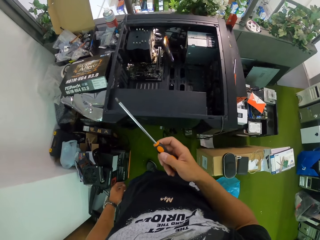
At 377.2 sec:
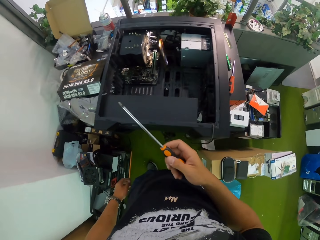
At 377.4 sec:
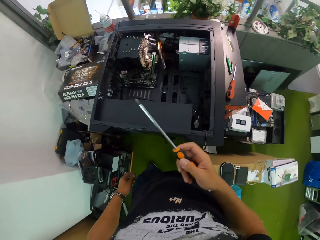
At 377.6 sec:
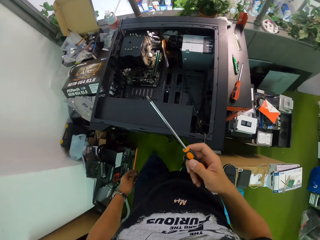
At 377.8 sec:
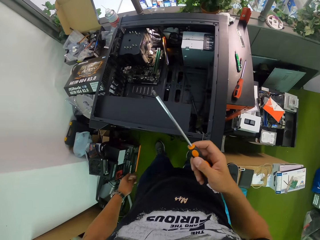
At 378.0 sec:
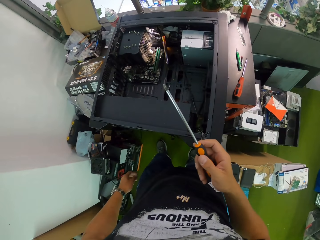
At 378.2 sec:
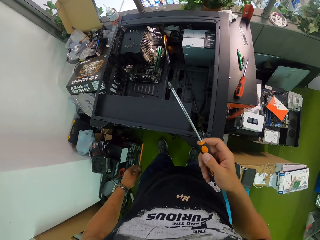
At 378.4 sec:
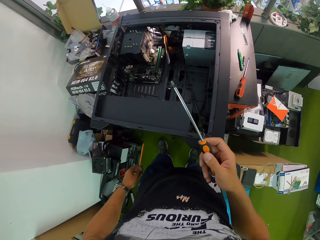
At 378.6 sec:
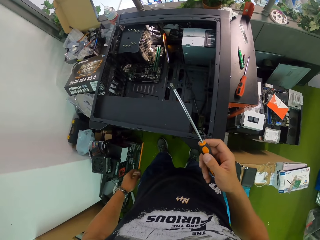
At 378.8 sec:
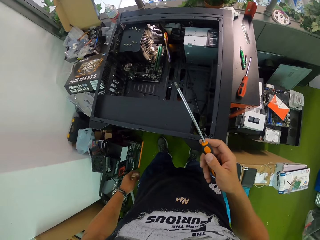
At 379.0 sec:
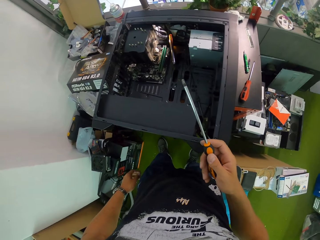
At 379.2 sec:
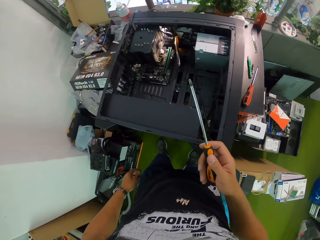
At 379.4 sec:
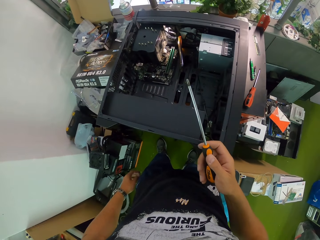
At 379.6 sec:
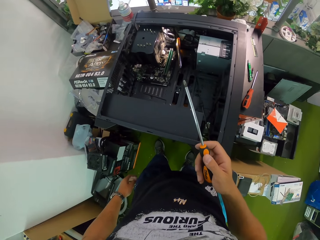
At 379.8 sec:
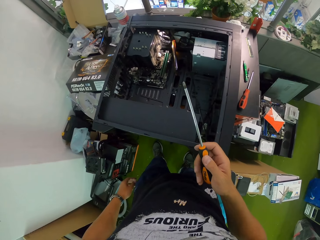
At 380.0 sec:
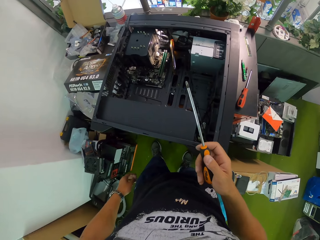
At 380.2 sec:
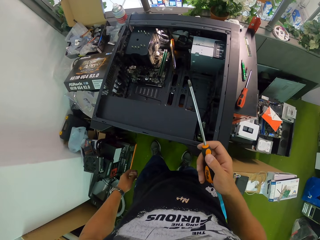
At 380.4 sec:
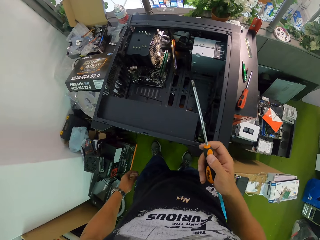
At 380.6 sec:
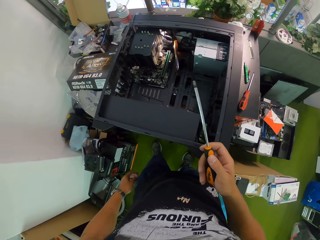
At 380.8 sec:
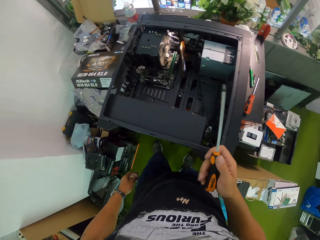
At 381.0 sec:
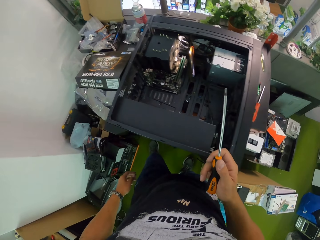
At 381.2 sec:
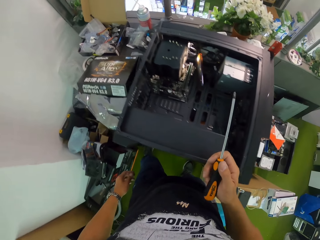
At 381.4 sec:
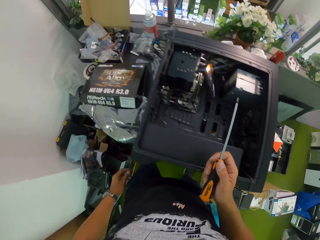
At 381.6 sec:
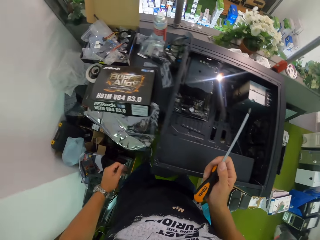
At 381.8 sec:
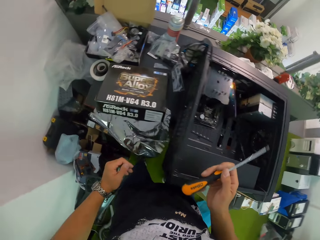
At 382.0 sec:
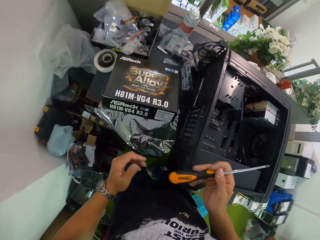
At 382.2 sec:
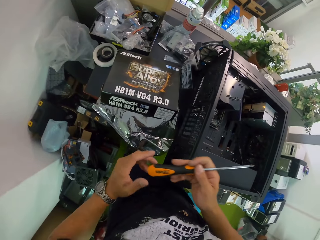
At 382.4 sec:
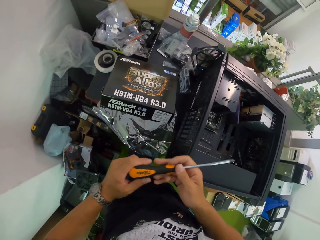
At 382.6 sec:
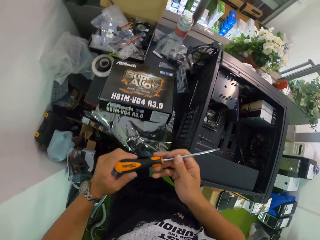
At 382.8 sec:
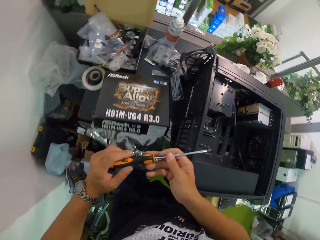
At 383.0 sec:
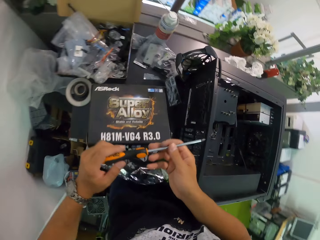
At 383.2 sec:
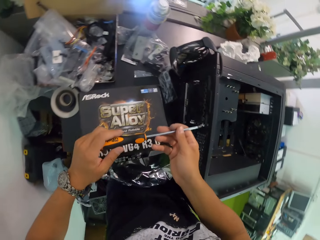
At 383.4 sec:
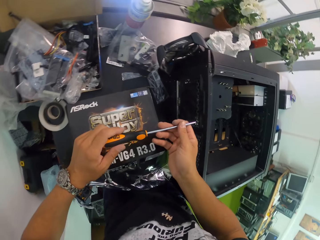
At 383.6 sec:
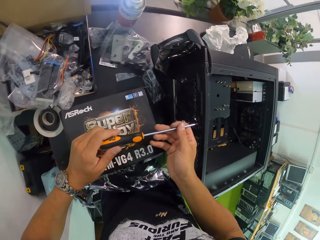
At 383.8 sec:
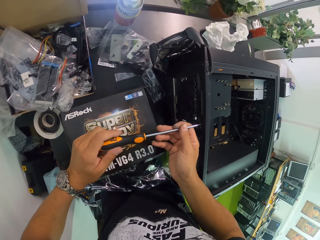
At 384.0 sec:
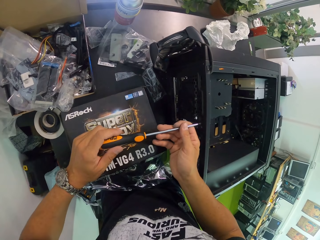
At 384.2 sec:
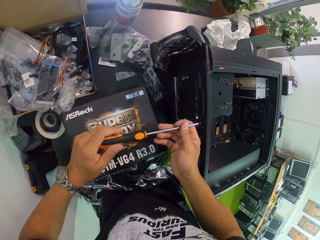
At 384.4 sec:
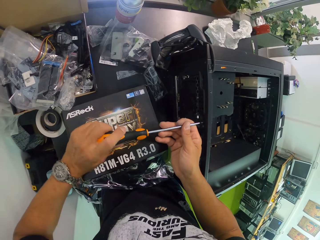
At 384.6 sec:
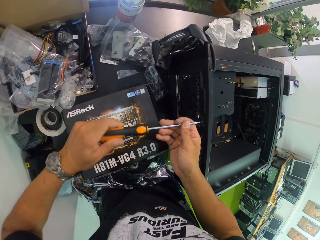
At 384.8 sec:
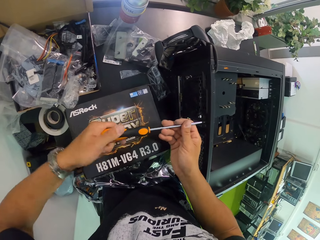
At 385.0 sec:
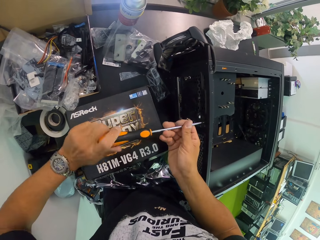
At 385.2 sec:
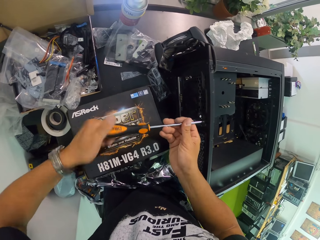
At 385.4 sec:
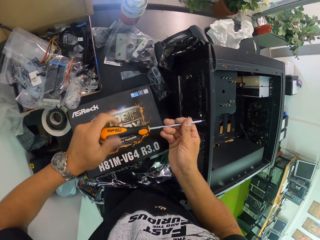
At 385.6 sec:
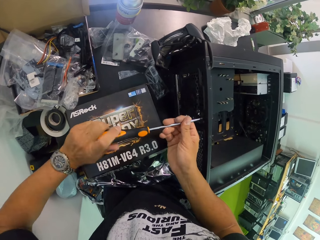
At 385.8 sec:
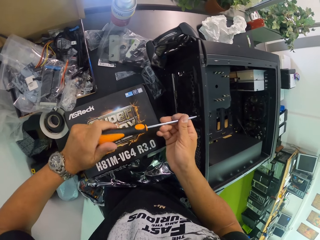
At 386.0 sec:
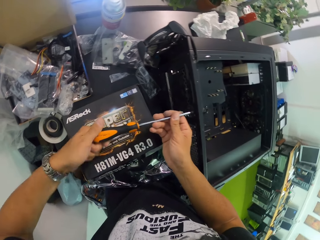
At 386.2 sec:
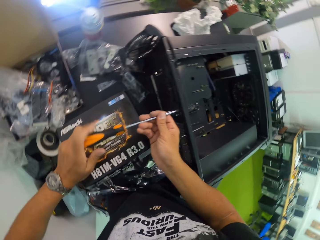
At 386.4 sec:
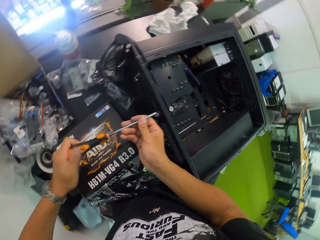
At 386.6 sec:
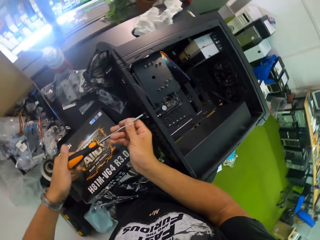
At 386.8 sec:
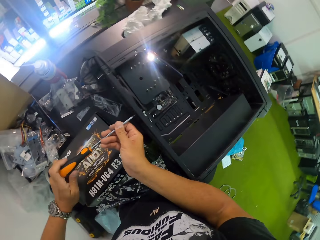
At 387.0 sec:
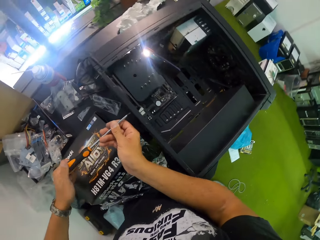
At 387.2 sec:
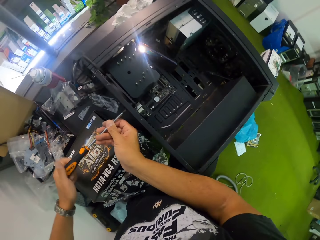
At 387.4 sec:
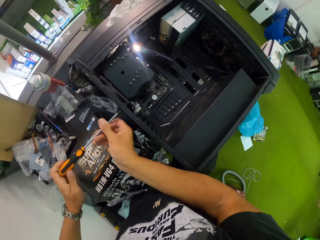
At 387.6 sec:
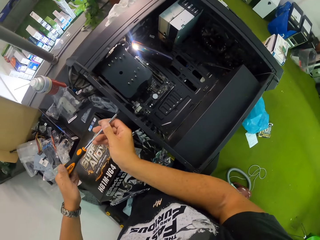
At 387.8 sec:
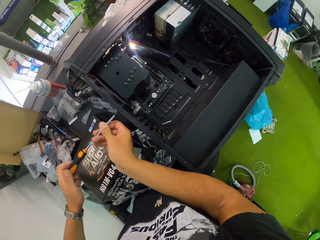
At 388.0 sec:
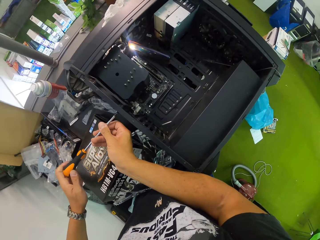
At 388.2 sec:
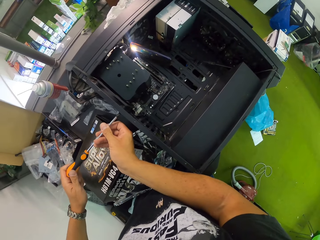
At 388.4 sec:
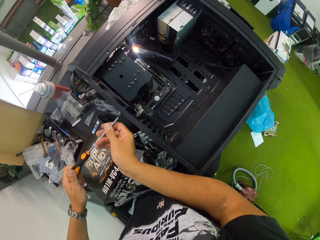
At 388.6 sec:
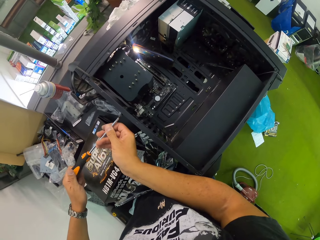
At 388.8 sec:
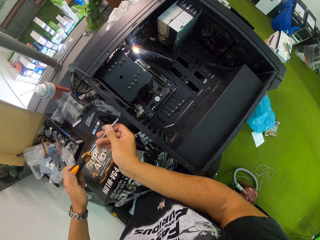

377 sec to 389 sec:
The camera wearer holds the screwdriver. They hold the screwdriver with both hands. They screw a nut on the CPU with the screwdriver with both hands. They untighten the screw.

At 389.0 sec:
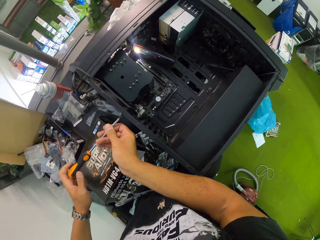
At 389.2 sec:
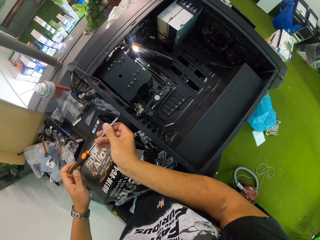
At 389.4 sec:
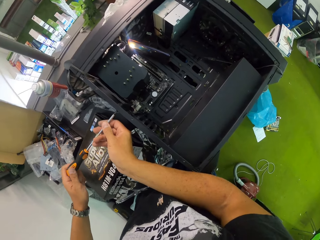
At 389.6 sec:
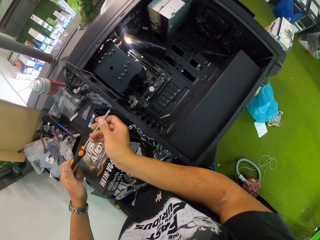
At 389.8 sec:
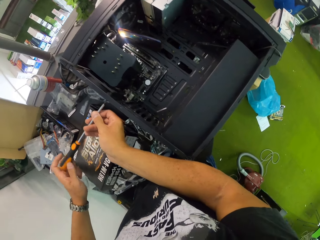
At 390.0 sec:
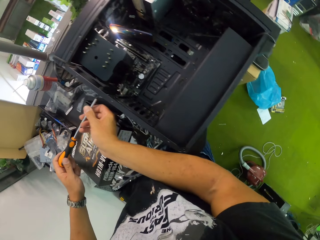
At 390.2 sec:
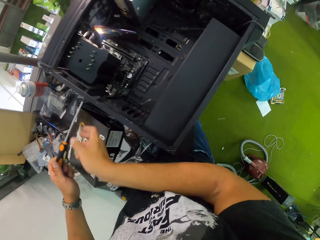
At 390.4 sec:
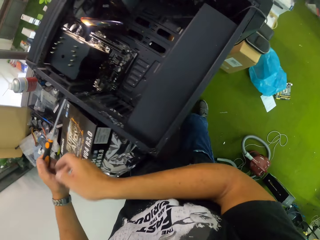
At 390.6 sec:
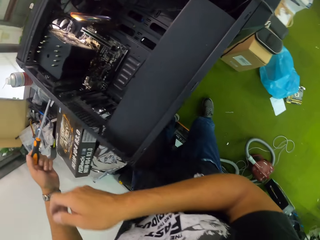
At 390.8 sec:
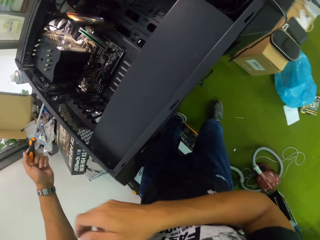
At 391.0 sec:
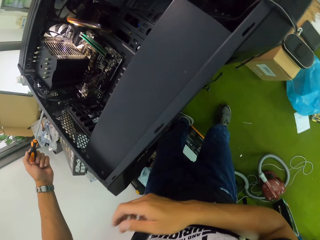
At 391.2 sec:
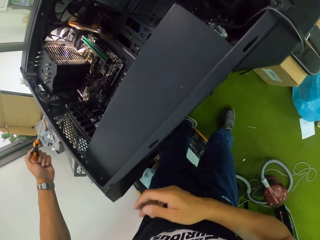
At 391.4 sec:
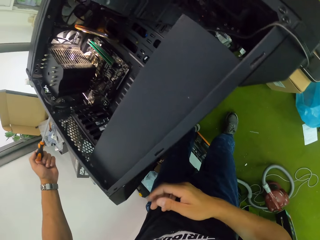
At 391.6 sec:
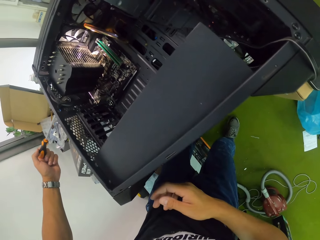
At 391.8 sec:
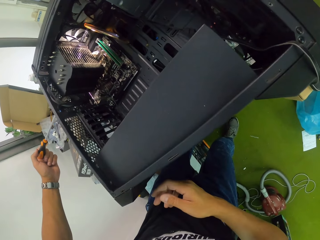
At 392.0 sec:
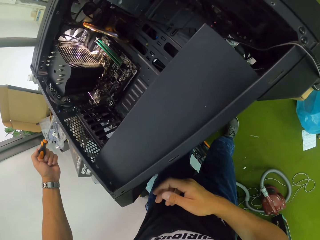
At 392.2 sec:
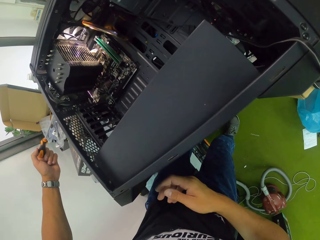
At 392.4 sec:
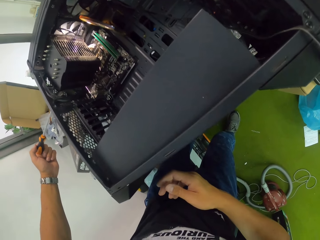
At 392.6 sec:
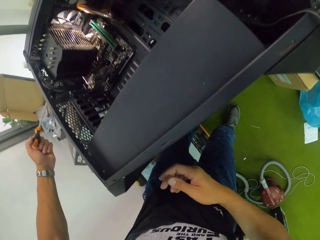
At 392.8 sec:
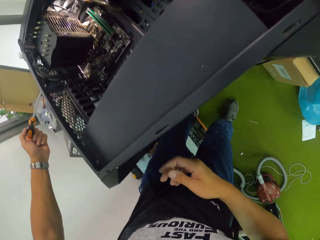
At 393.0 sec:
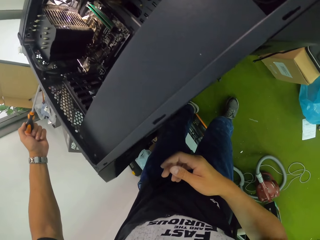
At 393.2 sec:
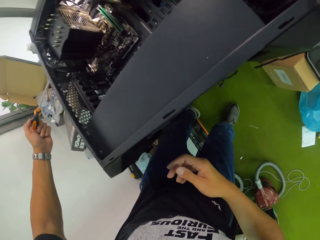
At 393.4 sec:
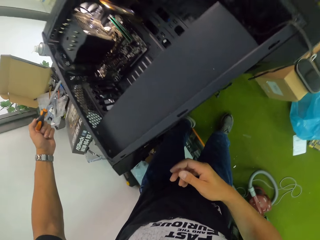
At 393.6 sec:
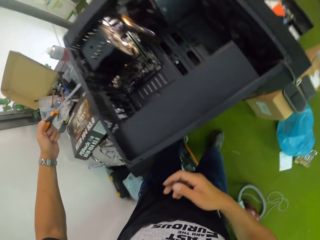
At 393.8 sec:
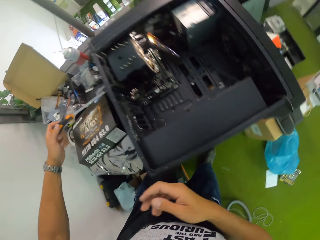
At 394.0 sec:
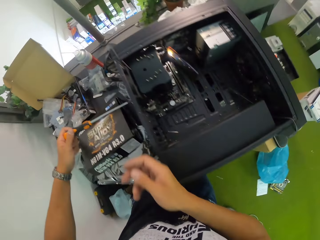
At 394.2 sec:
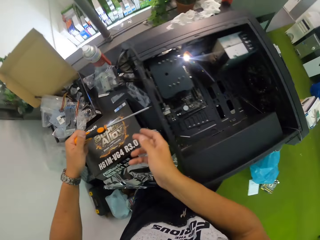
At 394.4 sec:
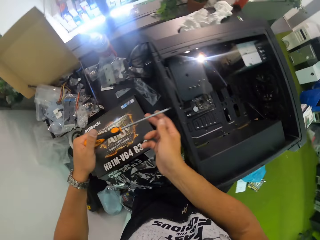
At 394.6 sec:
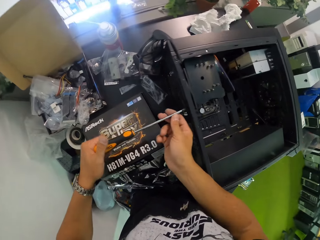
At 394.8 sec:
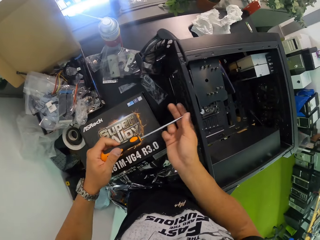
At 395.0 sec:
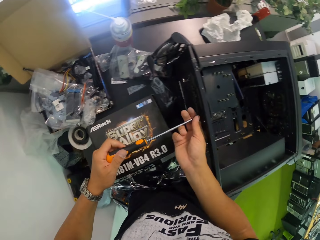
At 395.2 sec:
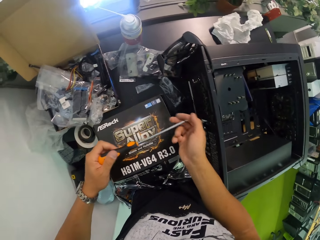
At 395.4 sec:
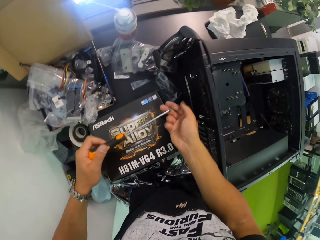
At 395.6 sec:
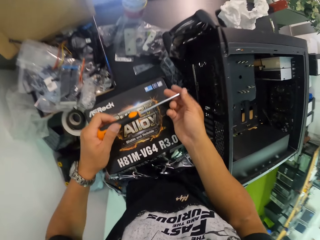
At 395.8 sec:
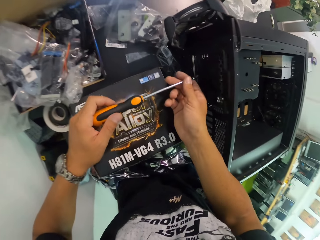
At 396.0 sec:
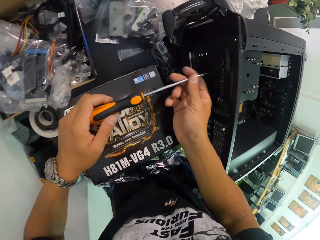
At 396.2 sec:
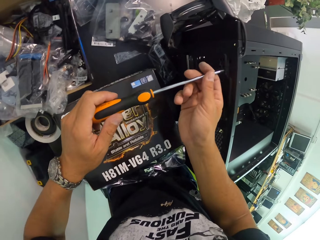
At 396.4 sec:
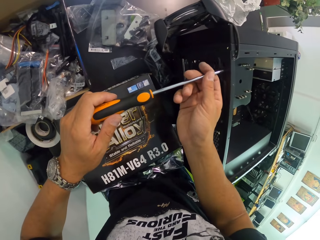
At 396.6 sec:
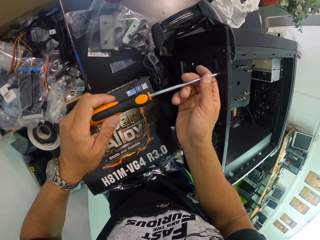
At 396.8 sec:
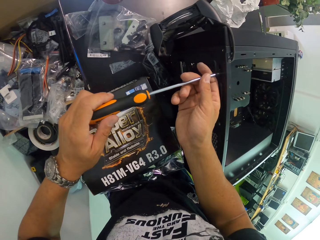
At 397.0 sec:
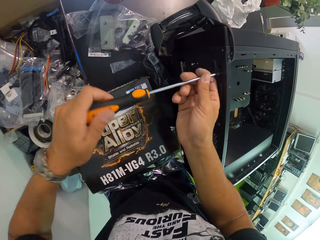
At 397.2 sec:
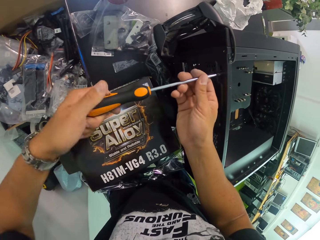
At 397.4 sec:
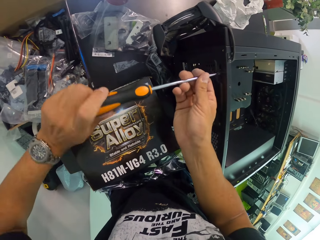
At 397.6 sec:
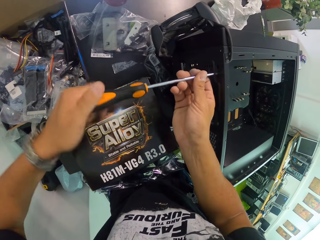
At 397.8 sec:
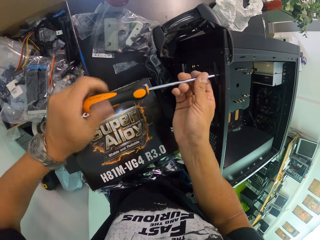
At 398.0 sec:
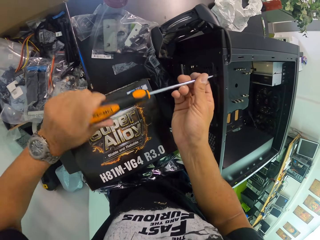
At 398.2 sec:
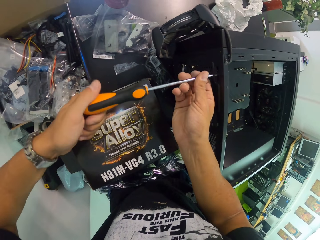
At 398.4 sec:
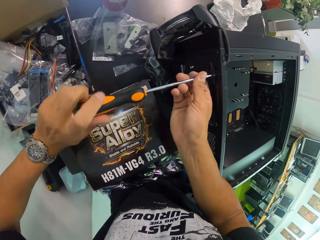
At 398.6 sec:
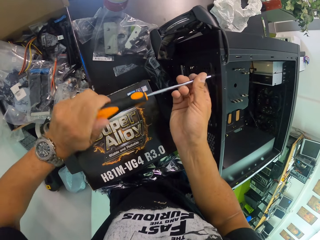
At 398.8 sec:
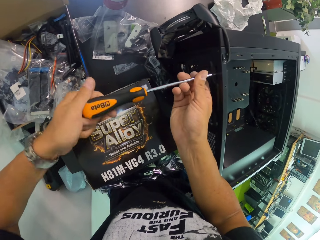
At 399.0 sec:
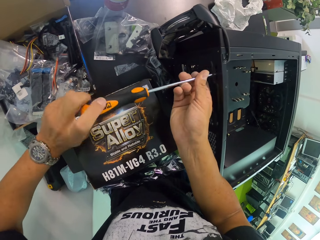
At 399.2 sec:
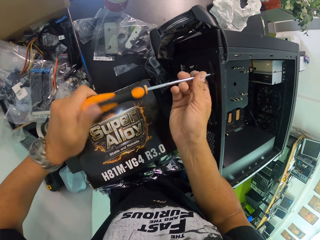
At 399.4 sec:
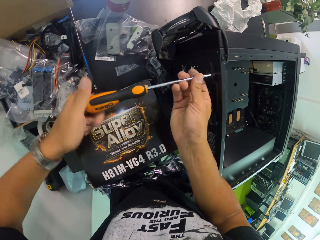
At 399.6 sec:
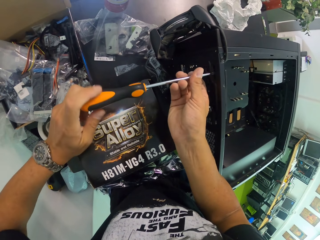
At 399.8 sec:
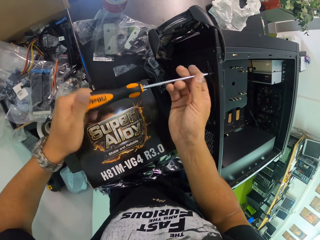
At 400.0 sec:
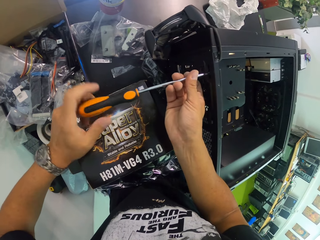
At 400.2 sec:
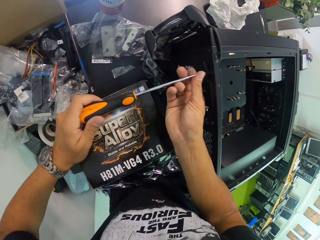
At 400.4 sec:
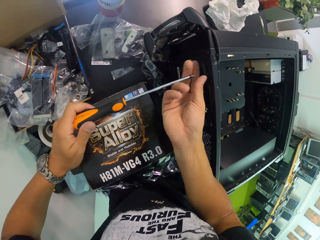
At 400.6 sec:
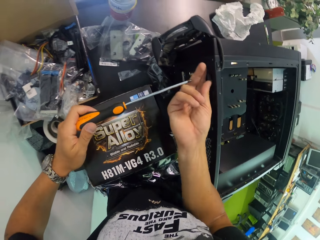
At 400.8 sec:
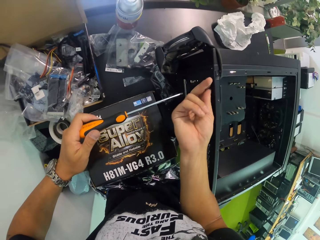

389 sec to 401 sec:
The camera wearer holds the screwdriver with both hands. They remove the screwdriver. They screw a nut on the CPU with the screwdriver with both hands. They untighten the screw.
